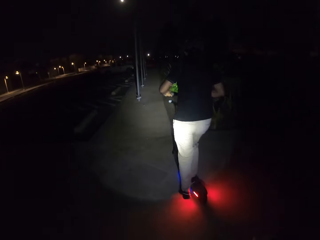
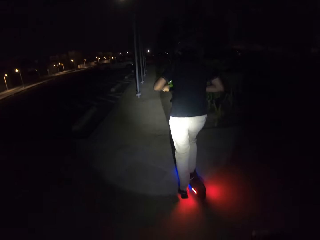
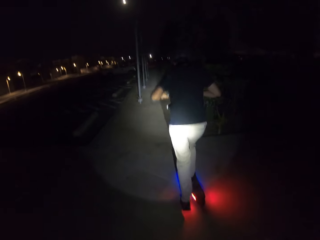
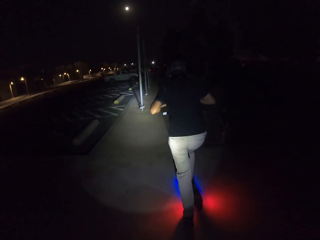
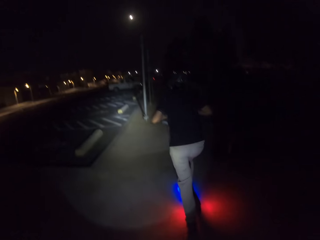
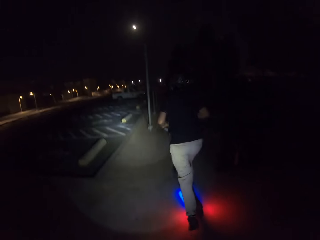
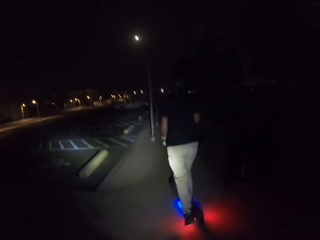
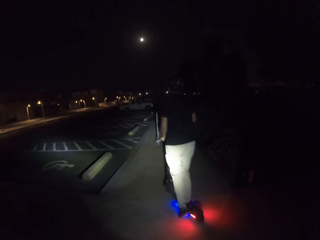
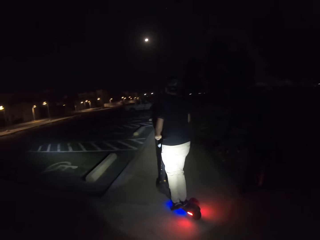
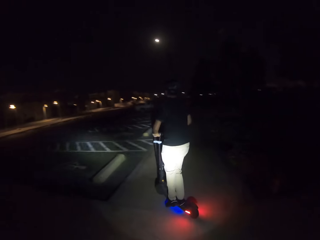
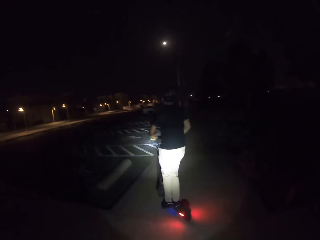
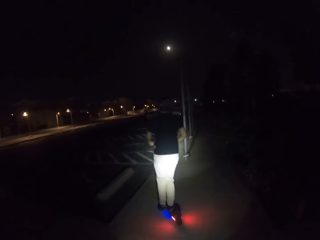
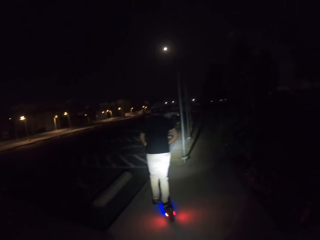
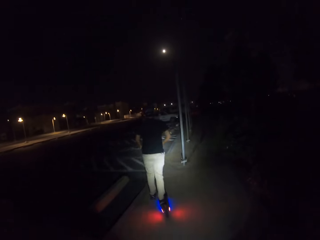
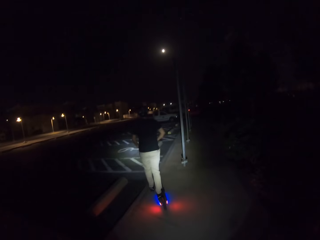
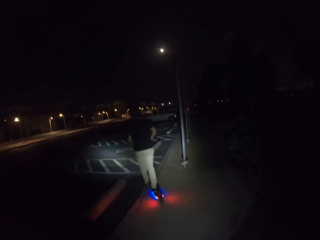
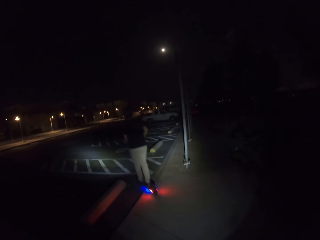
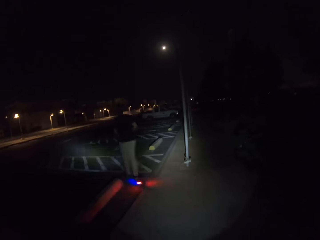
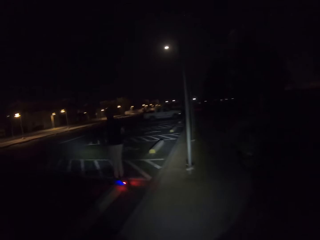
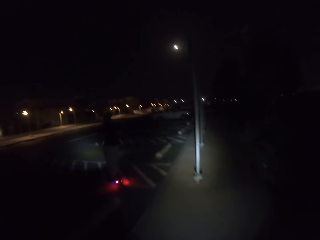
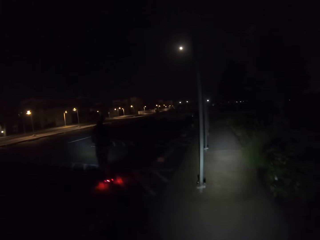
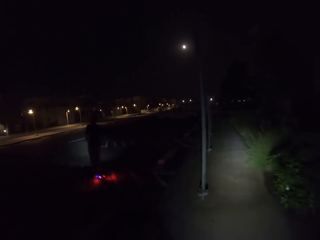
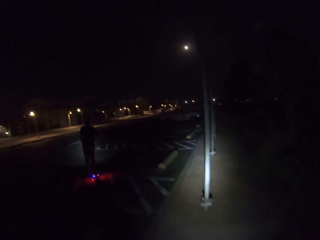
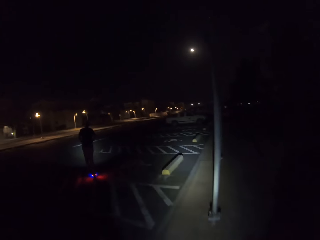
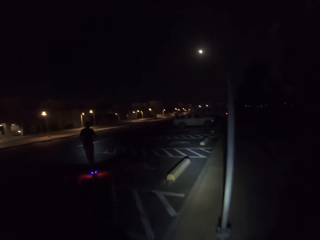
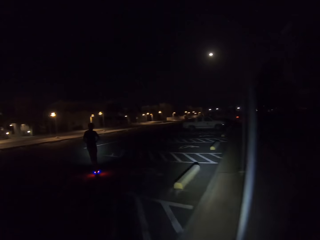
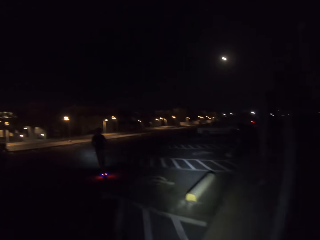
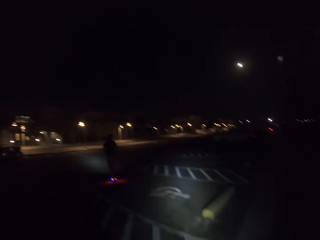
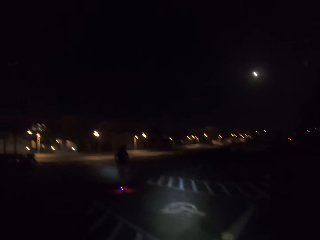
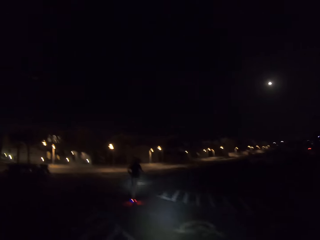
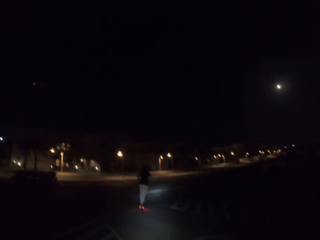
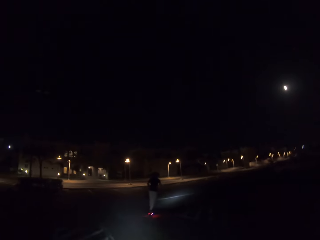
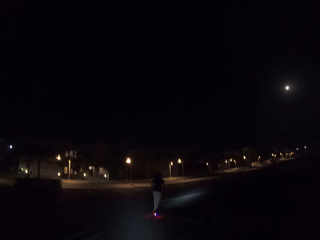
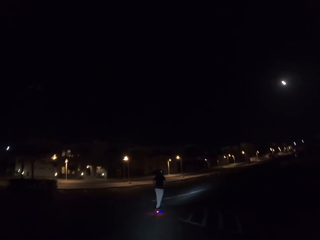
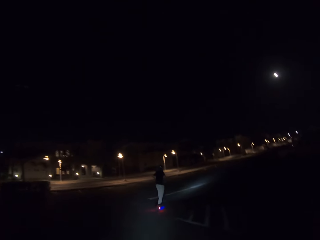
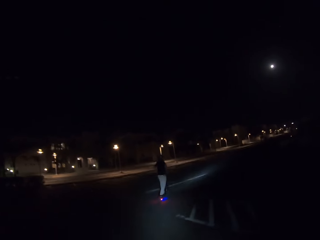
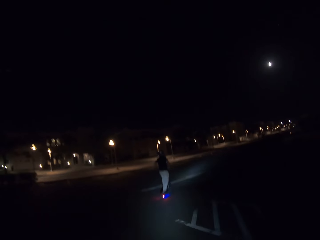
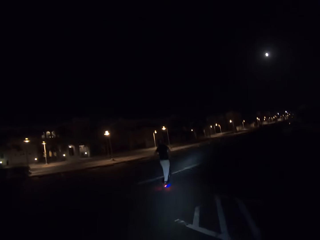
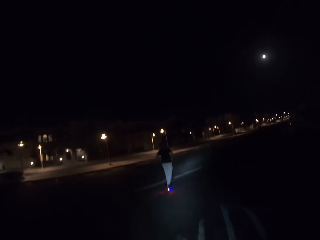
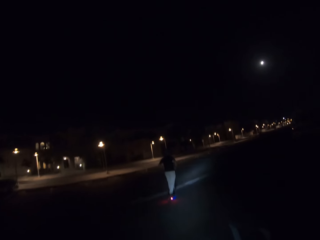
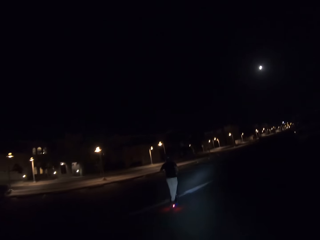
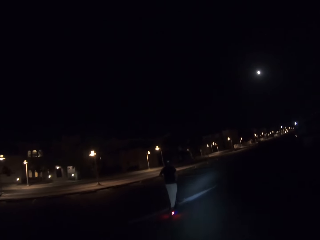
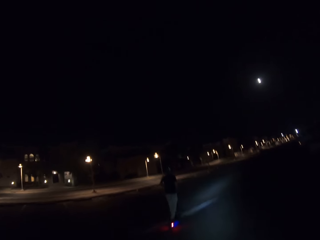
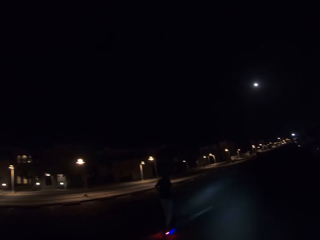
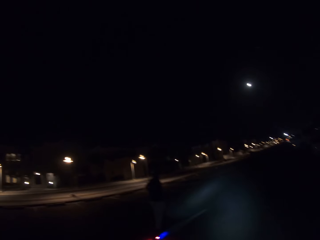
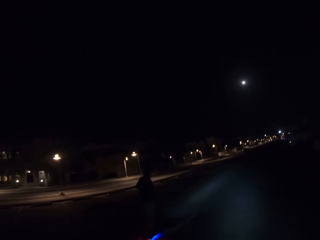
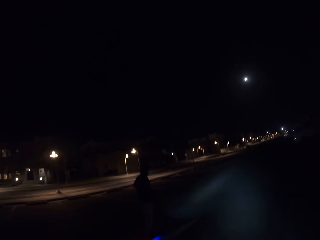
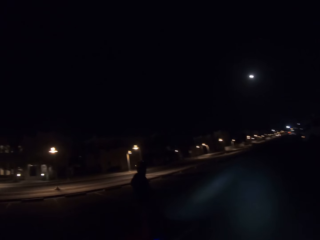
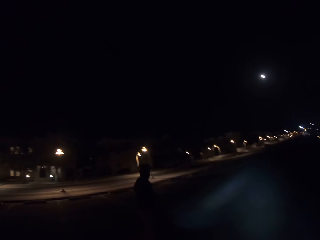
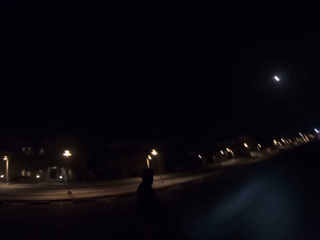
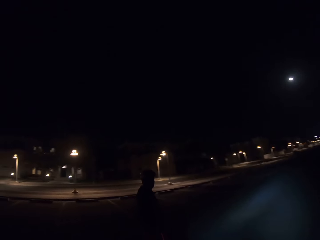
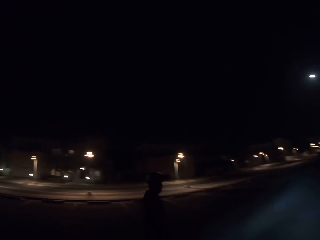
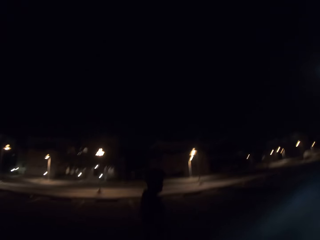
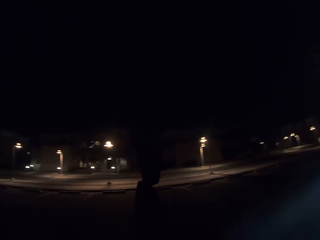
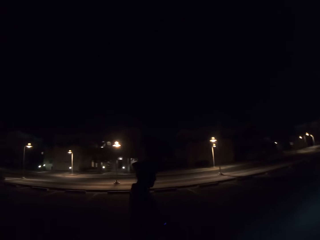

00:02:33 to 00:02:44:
A man rides a scooter on the road. The camera wearer rides a scooter on the road.

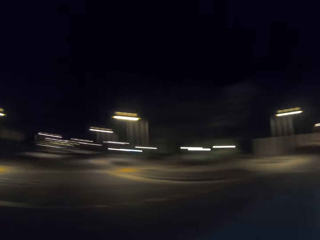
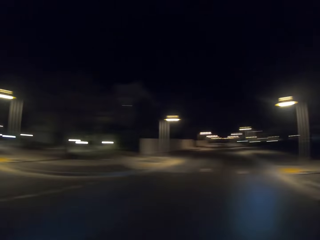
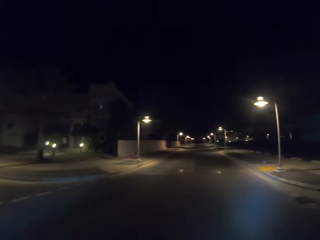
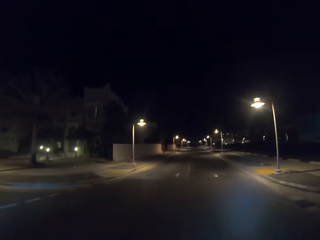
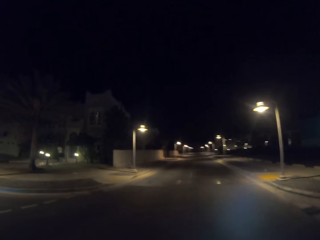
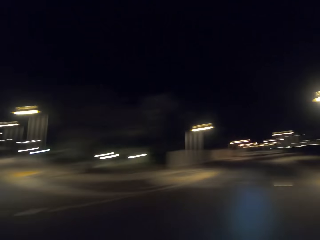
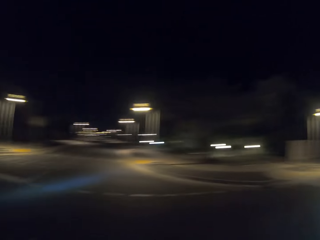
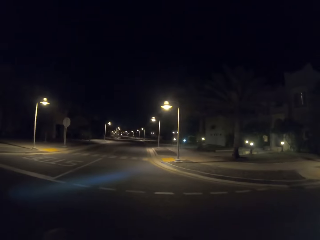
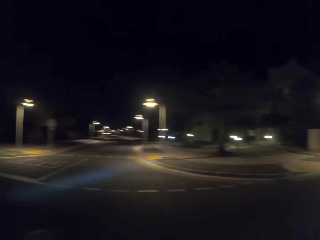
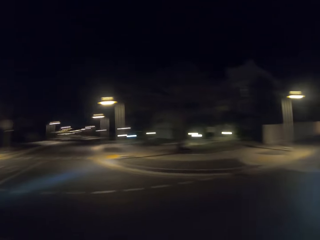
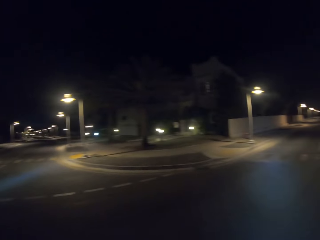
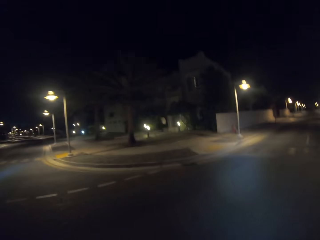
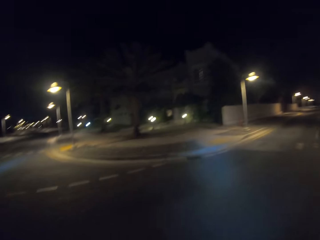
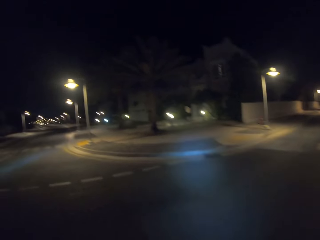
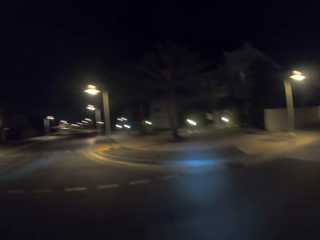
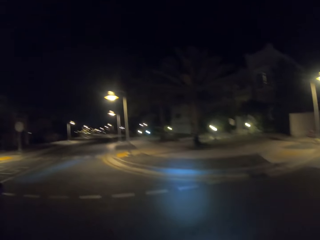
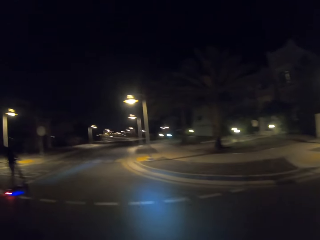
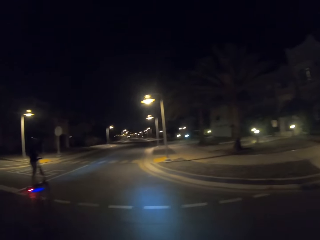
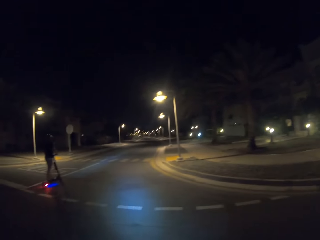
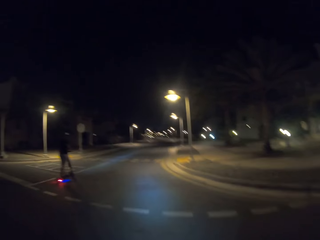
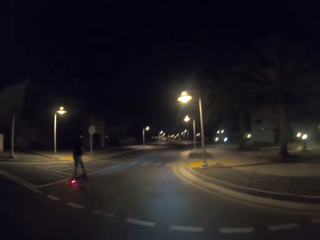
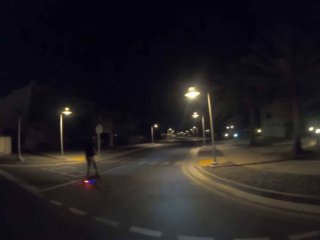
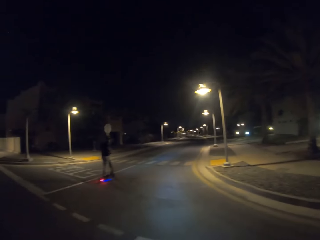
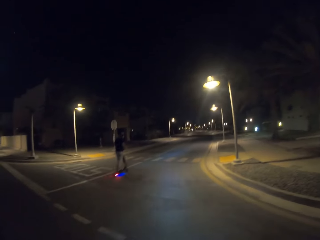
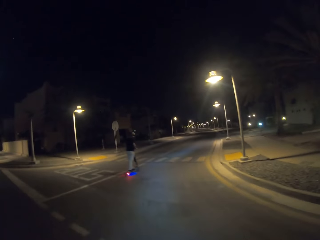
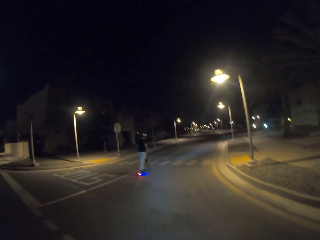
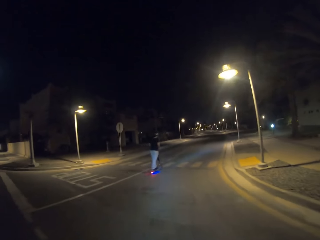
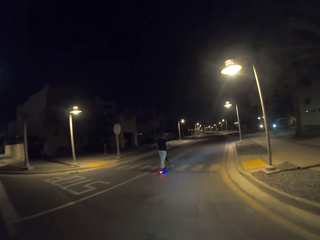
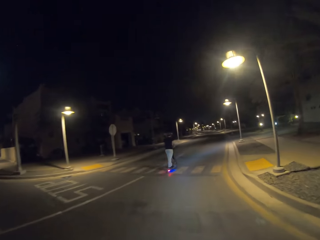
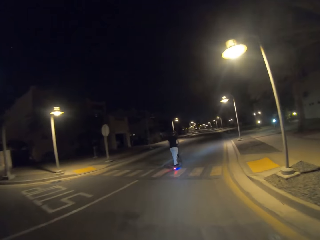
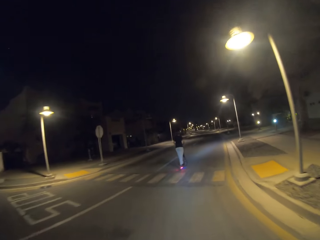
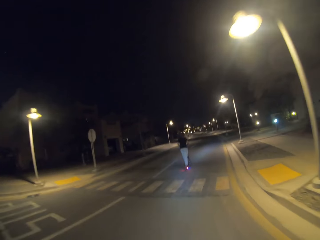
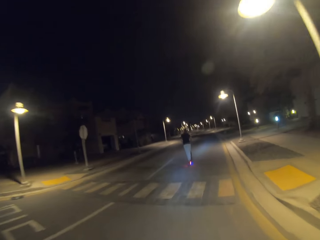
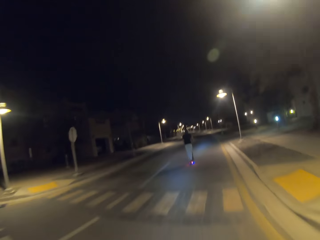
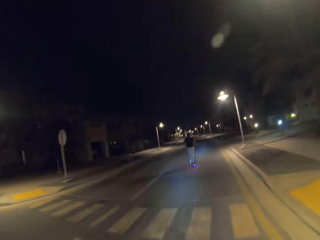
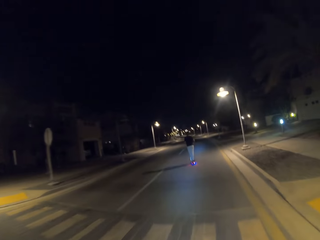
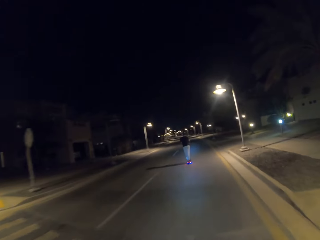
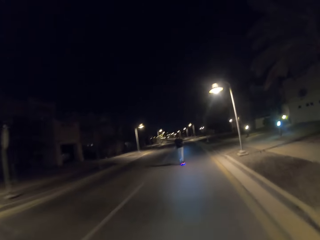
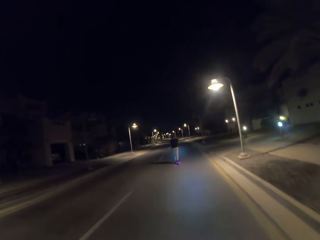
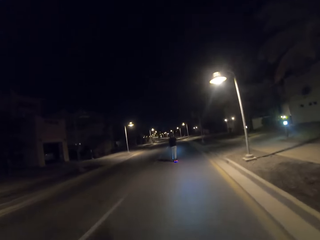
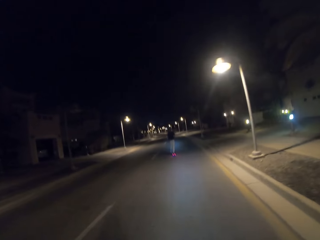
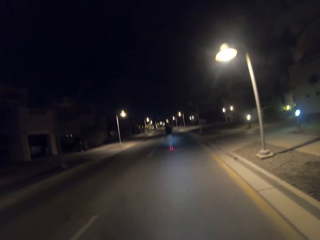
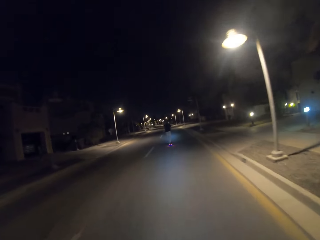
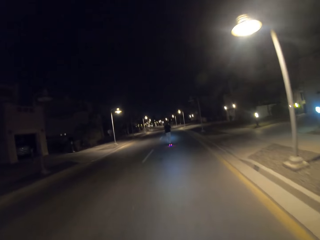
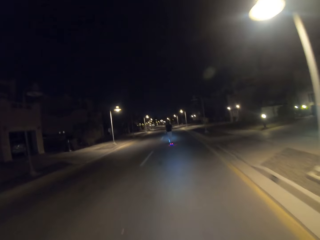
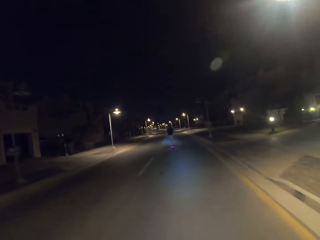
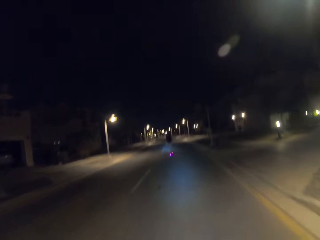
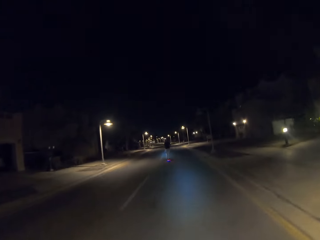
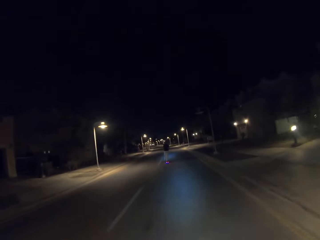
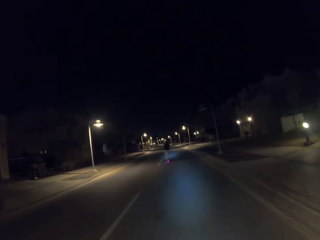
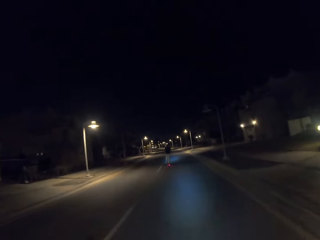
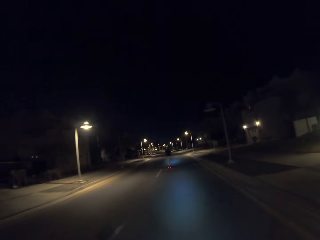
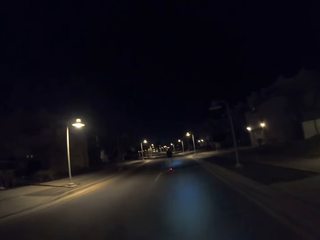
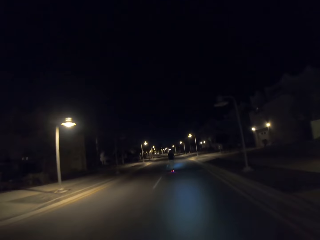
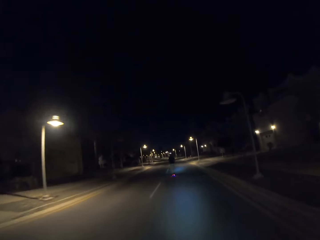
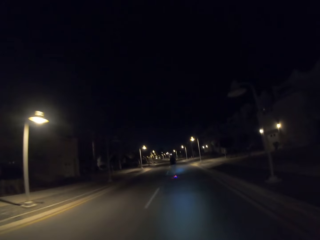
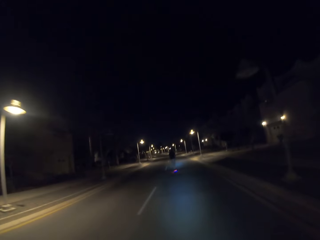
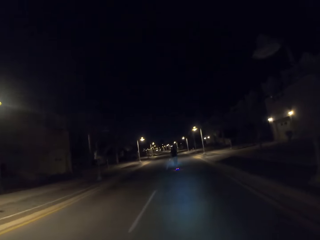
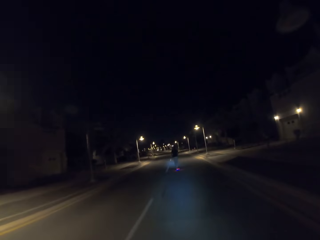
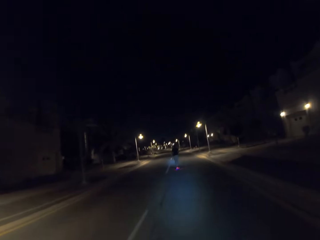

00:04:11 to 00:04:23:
The camera wearer looks around the roads. A man rides a scooter on the road. The camera wearer rides a scooter on the road.
